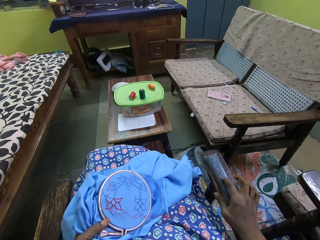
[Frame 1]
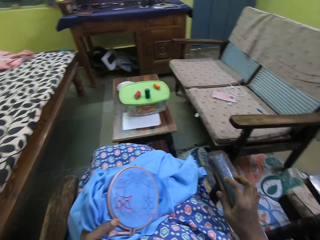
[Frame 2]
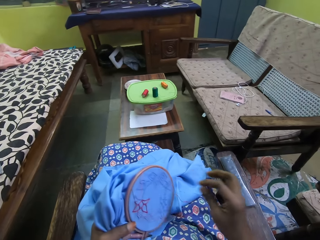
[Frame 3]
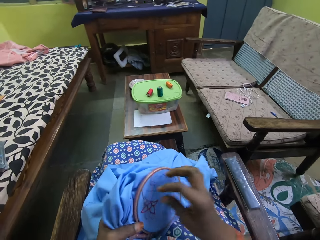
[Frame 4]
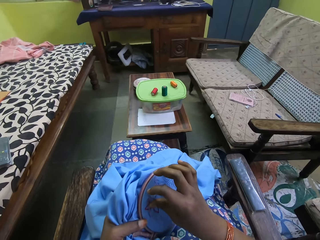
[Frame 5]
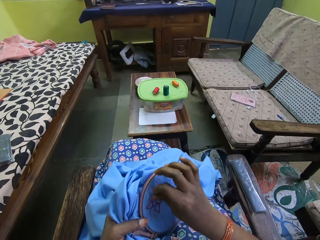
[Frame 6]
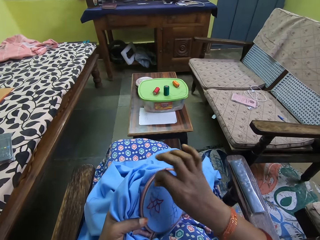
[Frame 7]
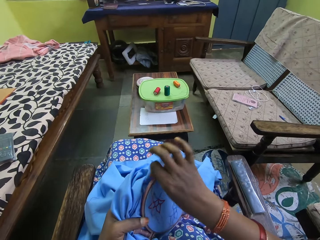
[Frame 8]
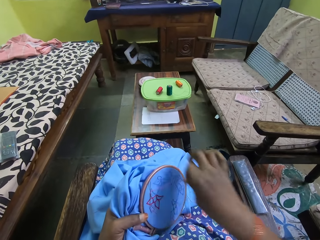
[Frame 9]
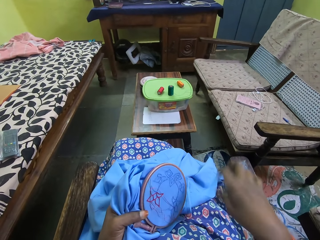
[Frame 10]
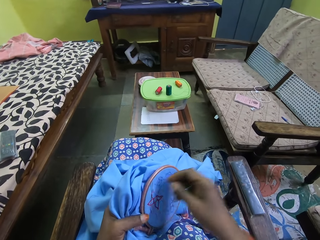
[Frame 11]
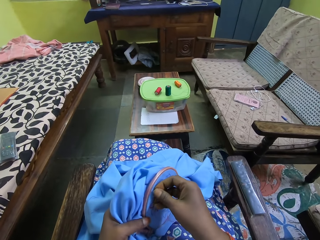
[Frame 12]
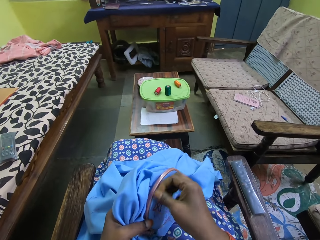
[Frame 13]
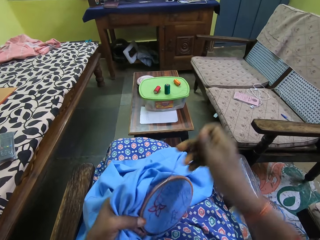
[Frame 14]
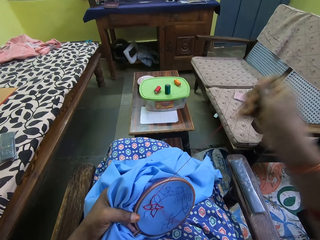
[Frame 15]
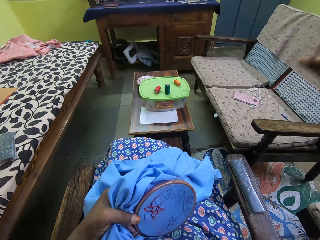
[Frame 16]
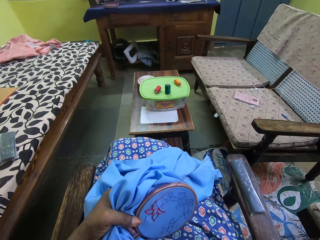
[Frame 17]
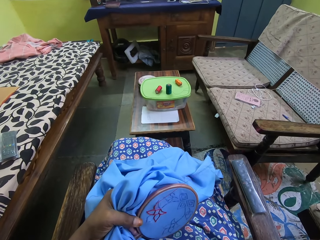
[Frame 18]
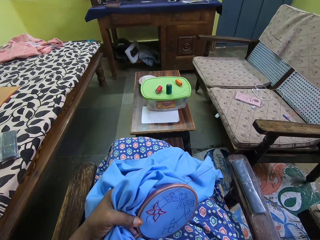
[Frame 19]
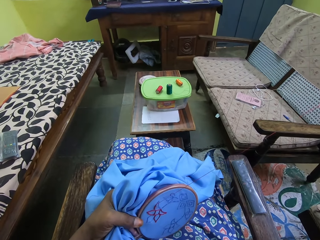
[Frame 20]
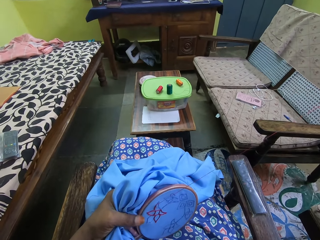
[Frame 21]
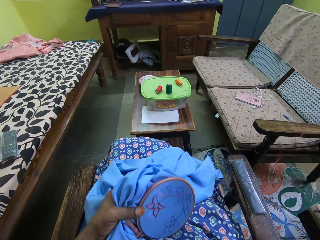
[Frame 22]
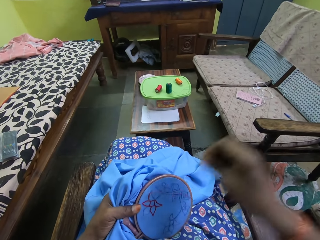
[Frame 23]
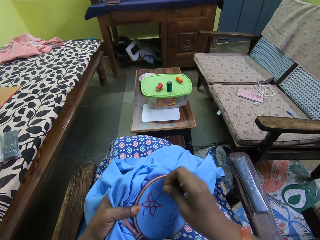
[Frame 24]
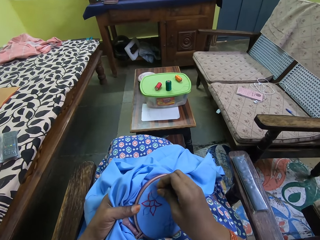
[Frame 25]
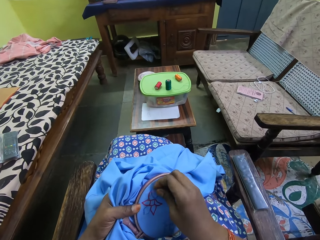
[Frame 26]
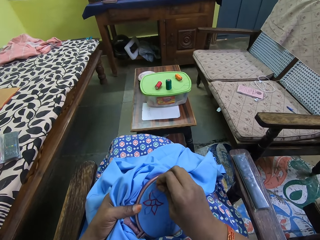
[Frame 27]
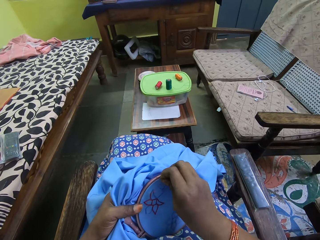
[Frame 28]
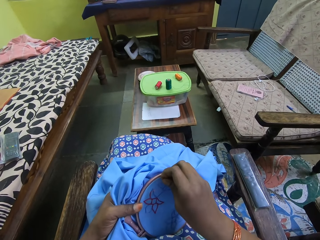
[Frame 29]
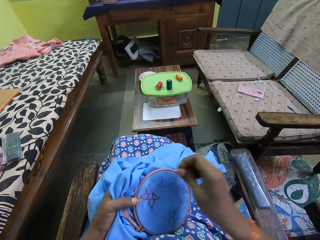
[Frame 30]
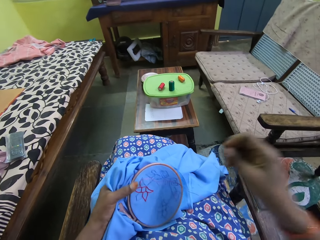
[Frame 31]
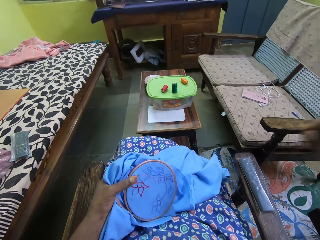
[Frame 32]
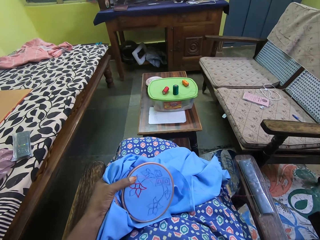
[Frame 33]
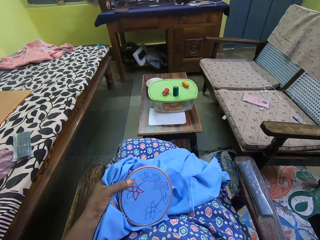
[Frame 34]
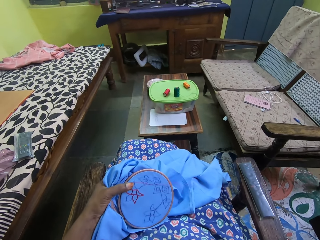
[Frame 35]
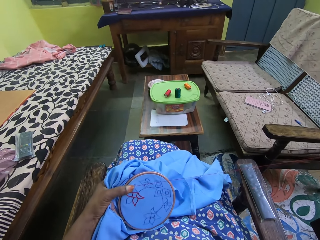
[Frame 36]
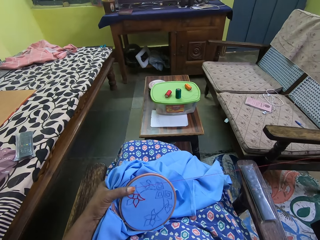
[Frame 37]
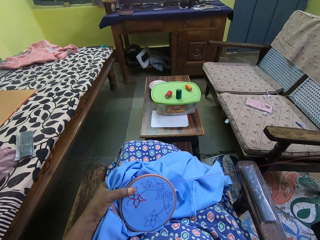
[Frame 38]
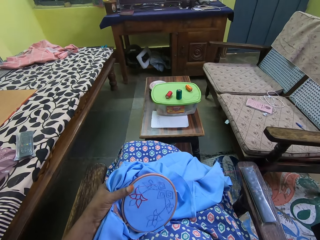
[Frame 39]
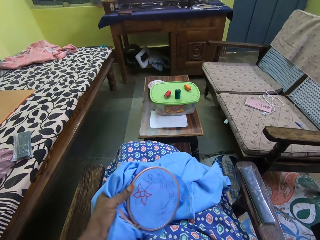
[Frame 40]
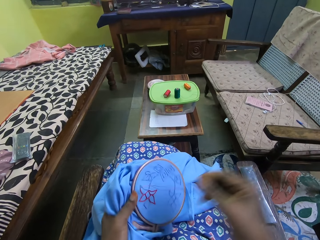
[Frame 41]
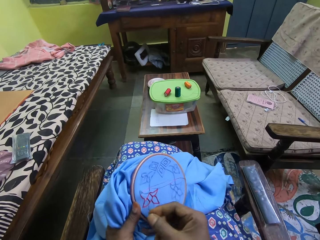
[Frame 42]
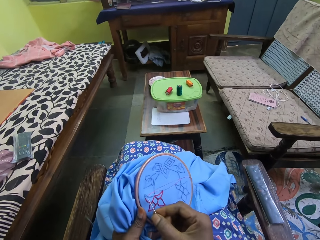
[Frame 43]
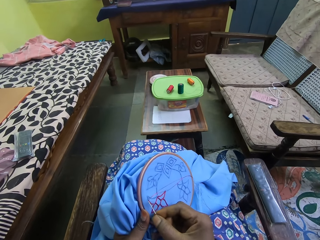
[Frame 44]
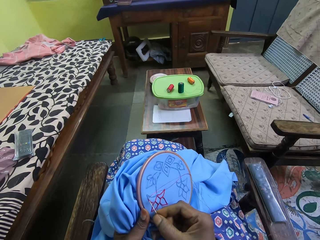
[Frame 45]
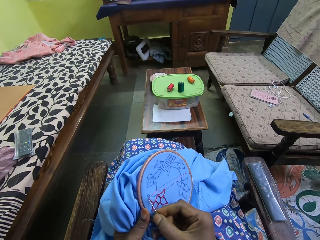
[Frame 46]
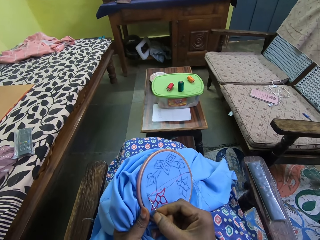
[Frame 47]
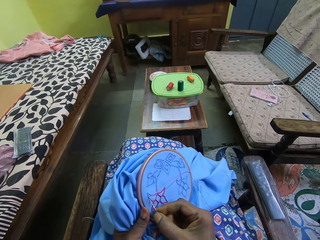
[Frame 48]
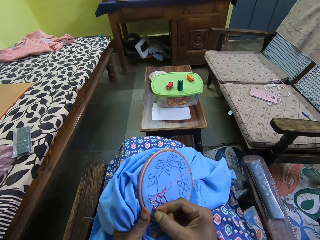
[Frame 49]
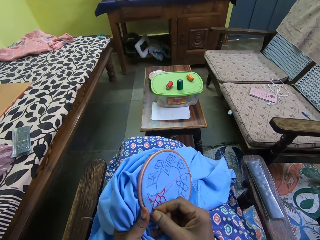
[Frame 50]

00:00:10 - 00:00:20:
The camera wearer embroiders the fabric with the needle and thread in her right hand.

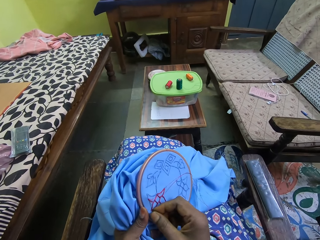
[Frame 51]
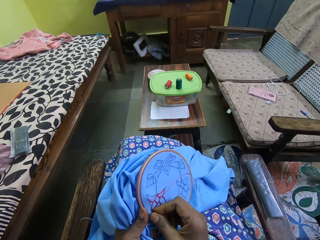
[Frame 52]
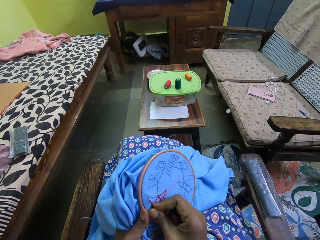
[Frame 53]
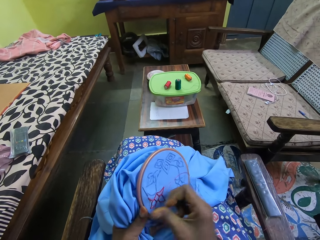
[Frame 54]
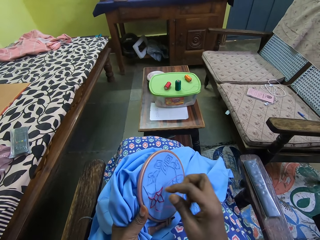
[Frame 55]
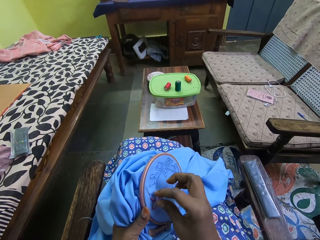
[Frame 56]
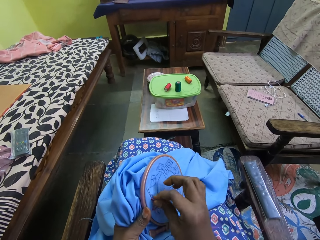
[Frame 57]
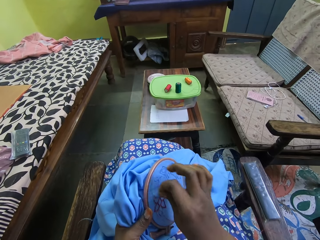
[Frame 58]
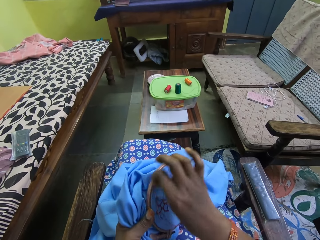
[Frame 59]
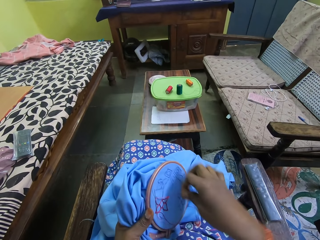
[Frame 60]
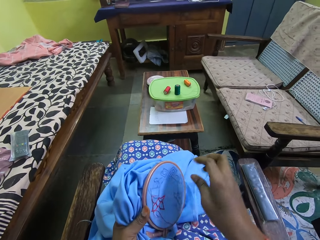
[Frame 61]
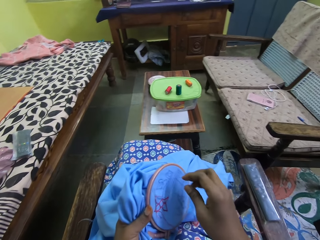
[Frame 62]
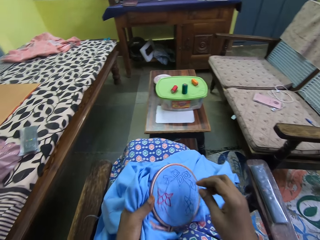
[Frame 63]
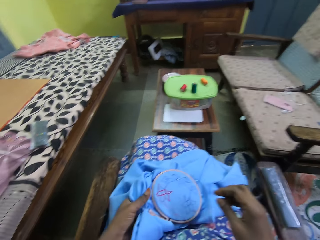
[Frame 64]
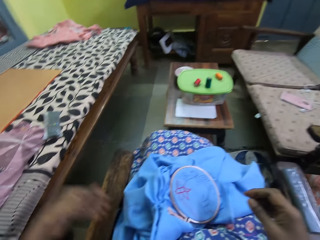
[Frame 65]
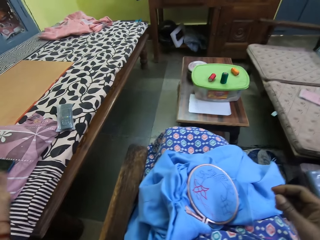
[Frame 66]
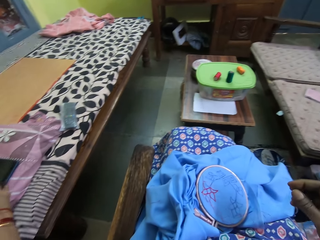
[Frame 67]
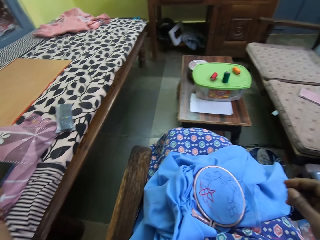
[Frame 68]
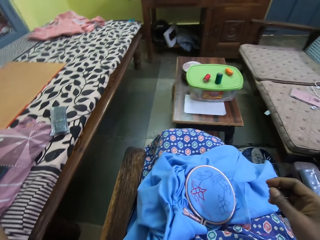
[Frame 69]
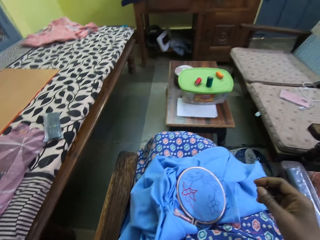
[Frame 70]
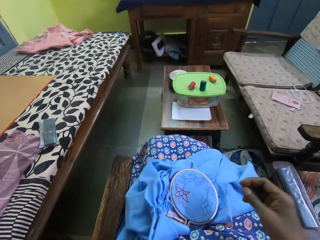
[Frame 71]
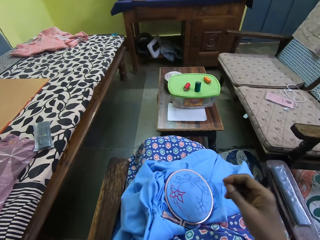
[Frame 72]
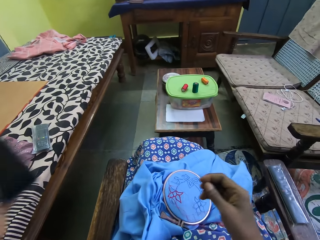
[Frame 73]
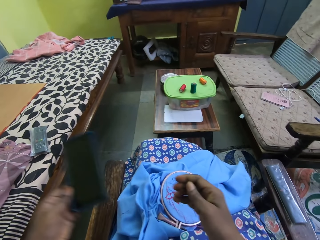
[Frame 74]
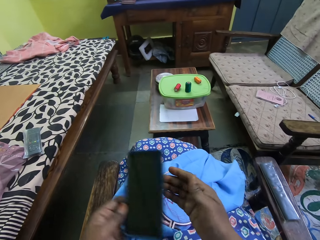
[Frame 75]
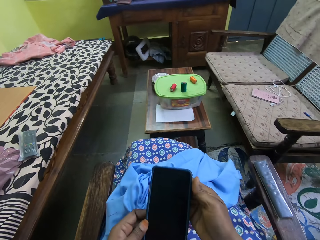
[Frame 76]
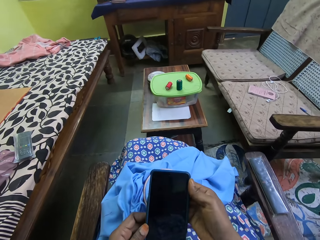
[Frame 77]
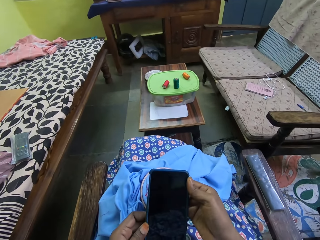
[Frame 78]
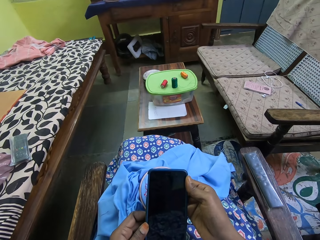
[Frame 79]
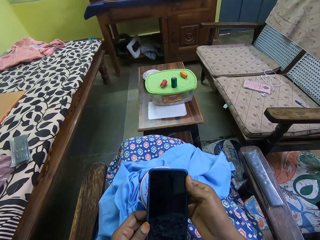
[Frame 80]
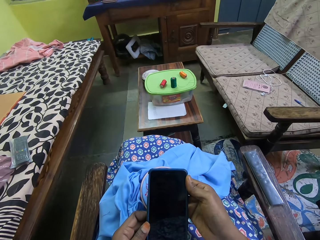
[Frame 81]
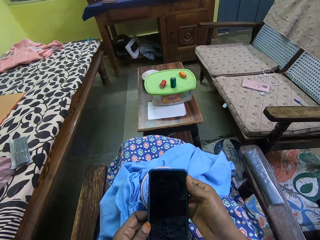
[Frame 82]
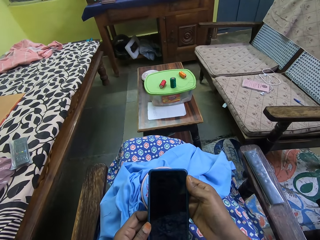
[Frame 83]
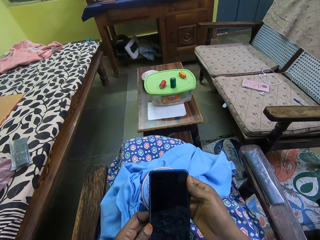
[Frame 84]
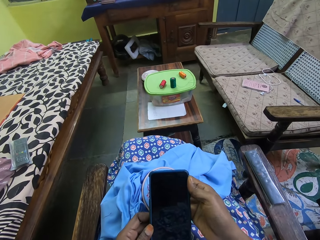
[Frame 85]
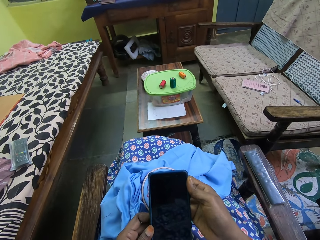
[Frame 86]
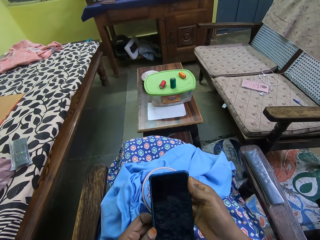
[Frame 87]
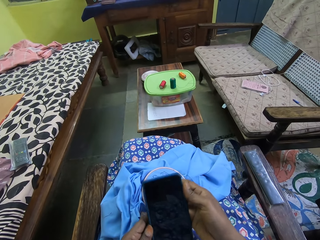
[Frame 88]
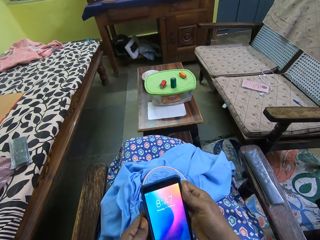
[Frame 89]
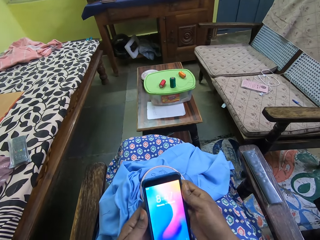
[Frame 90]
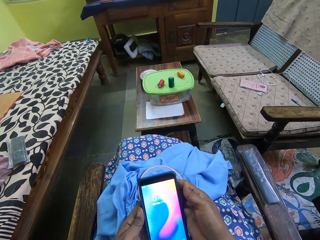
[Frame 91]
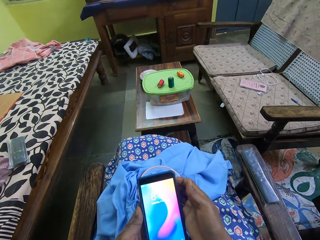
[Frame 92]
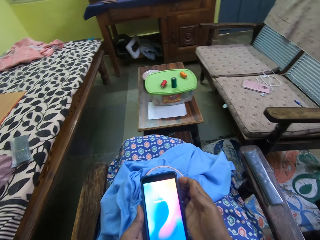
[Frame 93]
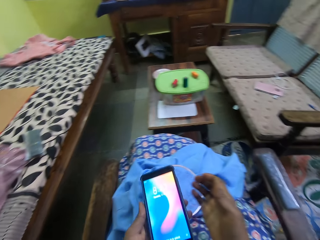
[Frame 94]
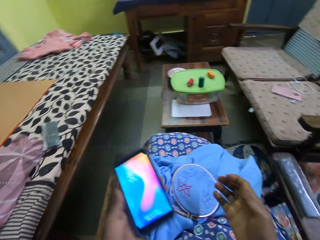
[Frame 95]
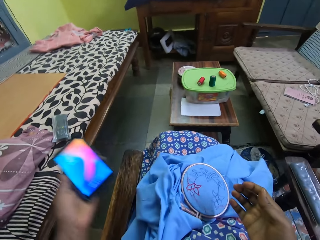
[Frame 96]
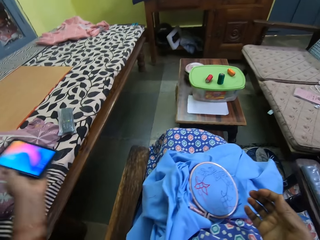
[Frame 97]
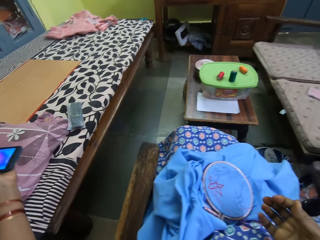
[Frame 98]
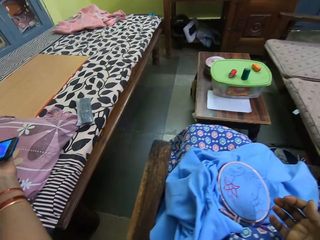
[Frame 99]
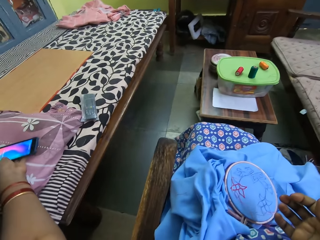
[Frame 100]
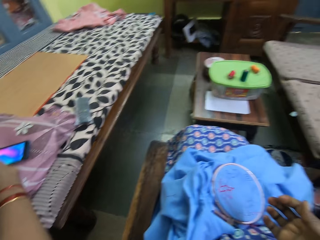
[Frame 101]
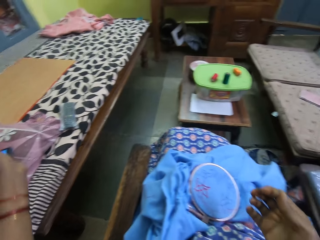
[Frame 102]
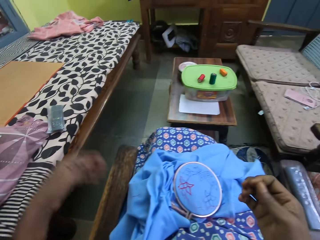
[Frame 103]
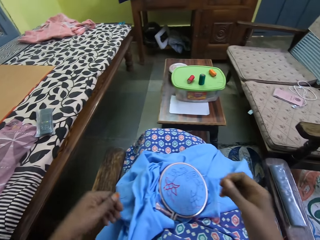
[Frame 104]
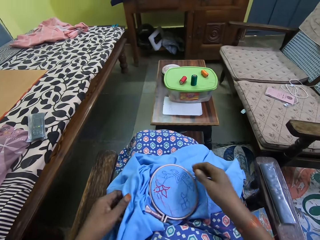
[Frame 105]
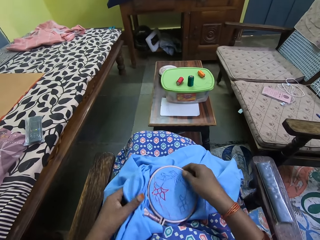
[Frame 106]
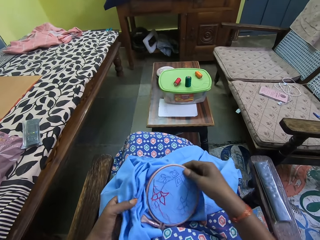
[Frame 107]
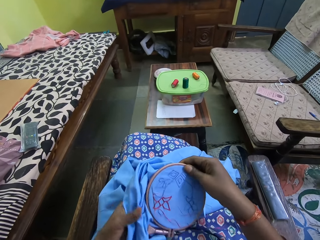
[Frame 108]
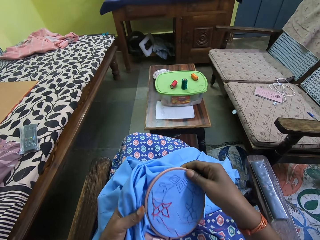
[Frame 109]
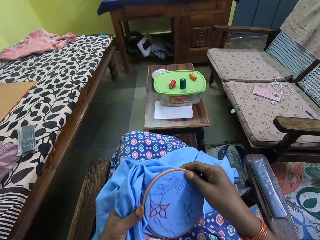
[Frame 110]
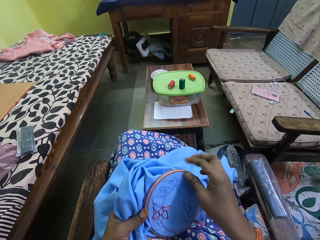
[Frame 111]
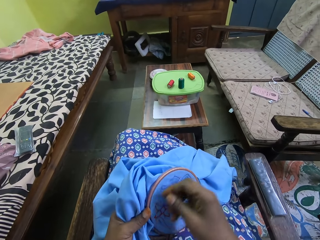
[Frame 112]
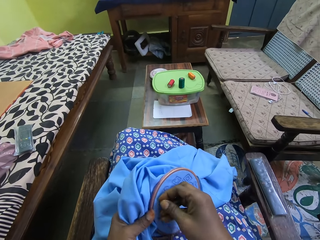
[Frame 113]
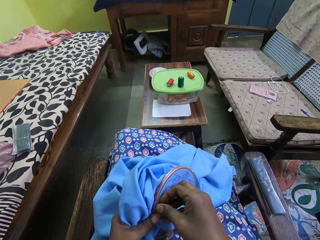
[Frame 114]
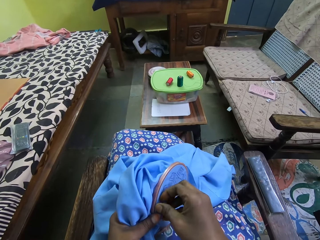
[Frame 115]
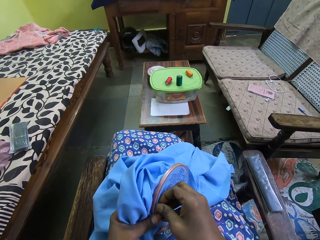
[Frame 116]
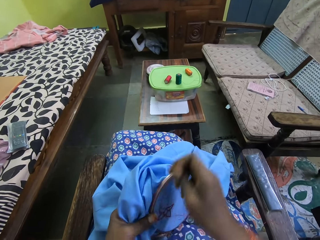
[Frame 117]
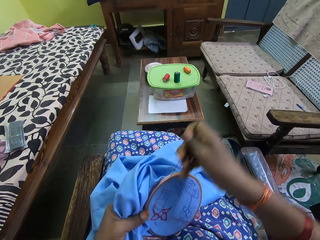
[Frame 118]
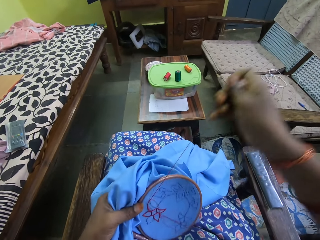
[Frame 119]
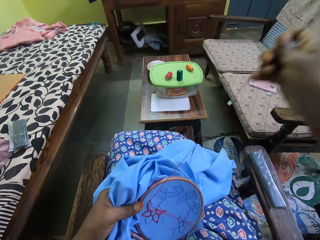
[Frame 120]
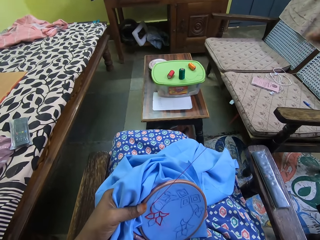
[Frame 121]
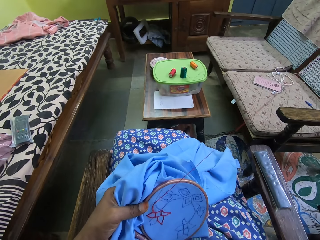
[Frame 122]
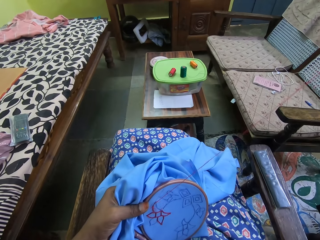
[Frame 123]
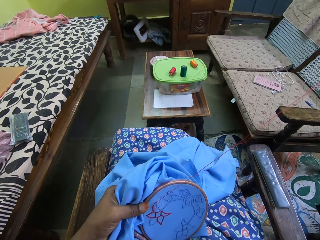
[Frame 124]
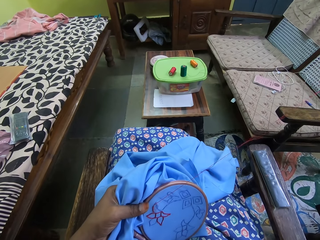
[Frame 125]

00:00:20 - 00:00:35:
The camera wearer drops the fabric on her lap with her left hand. She picks up a phone from a chair with her left hand. She holds the phone with both hands. She operates the phone with both hands. She holds the phone with her left hand. She drops the phone on the chair with her left hand. She picks the fabric from her lap with both hands. She holds the fabric with her left hand. She embroiders the fabric with the needle and thread in her right hand.
